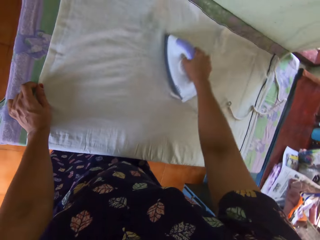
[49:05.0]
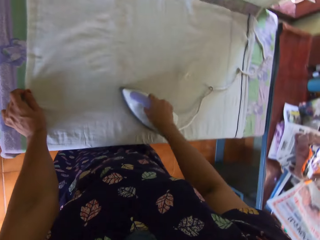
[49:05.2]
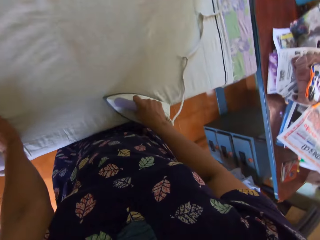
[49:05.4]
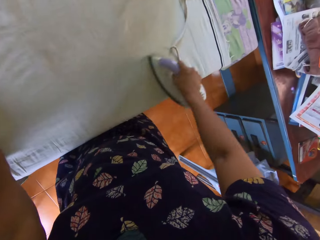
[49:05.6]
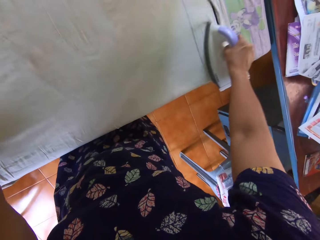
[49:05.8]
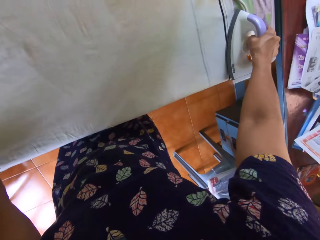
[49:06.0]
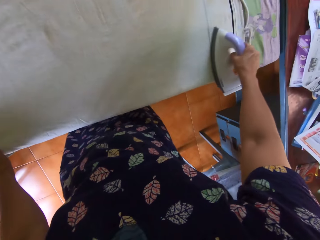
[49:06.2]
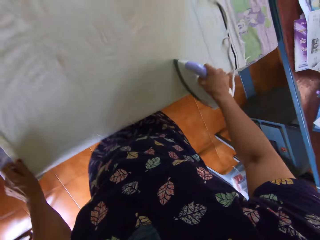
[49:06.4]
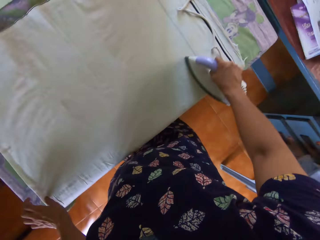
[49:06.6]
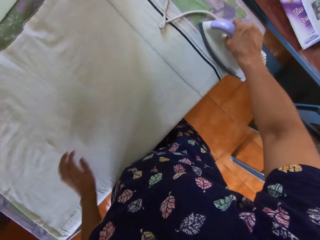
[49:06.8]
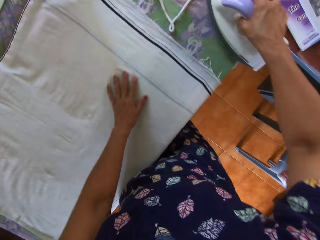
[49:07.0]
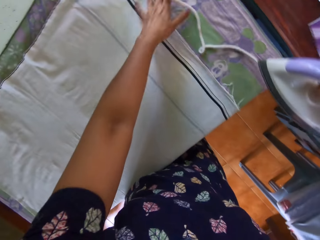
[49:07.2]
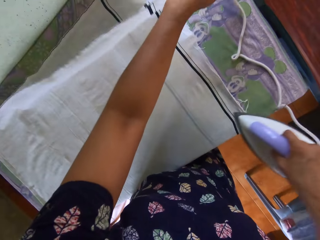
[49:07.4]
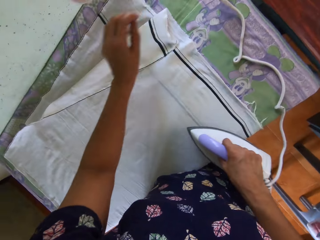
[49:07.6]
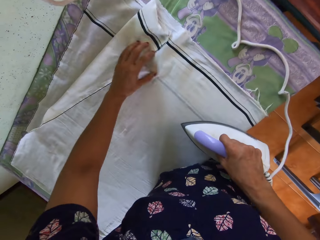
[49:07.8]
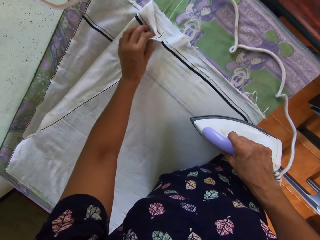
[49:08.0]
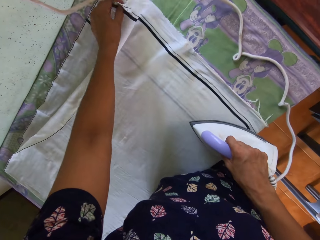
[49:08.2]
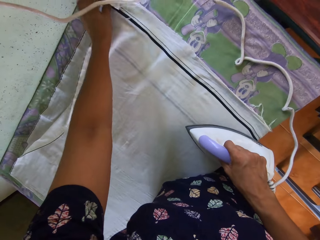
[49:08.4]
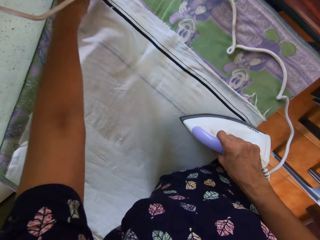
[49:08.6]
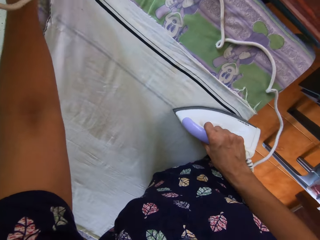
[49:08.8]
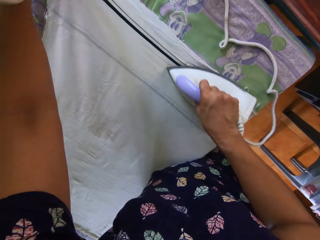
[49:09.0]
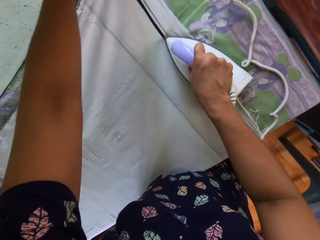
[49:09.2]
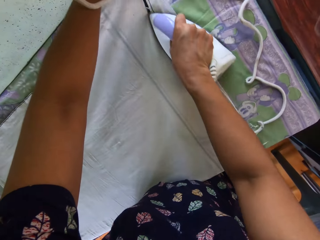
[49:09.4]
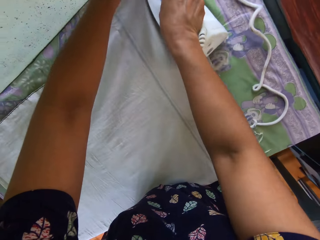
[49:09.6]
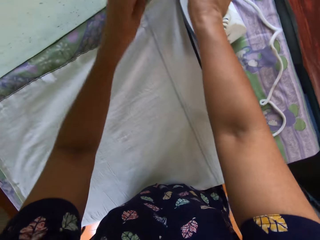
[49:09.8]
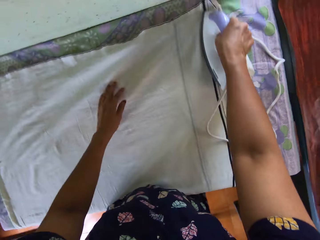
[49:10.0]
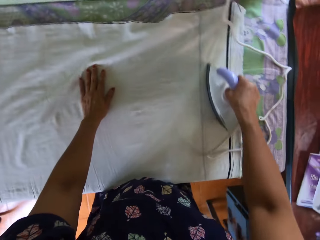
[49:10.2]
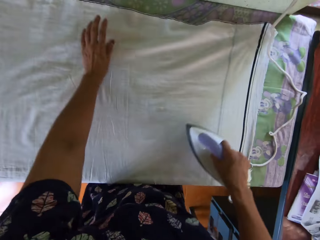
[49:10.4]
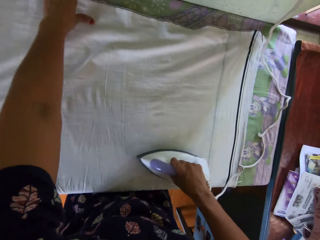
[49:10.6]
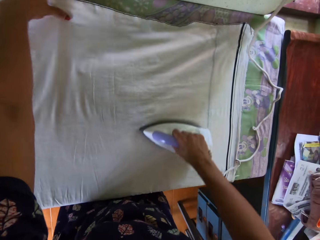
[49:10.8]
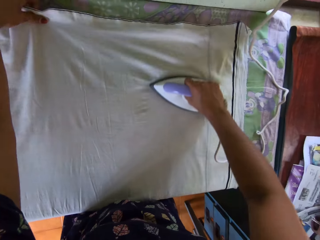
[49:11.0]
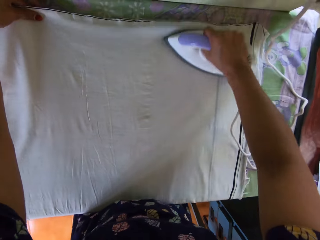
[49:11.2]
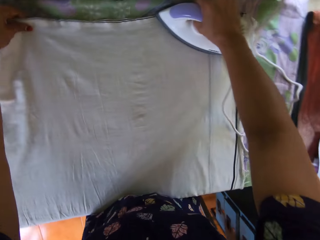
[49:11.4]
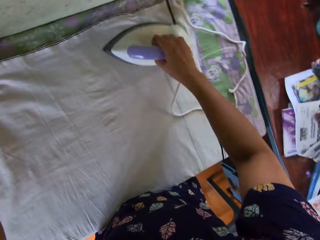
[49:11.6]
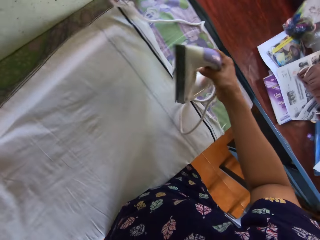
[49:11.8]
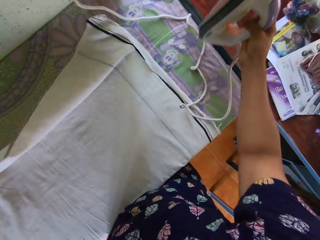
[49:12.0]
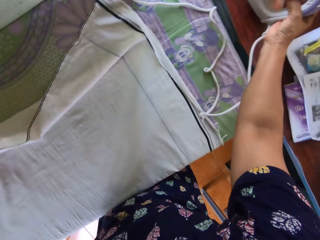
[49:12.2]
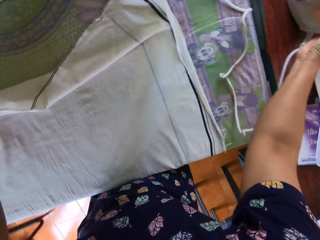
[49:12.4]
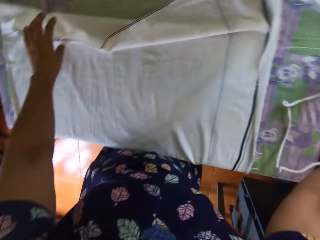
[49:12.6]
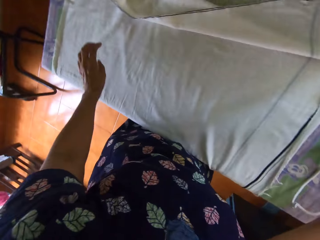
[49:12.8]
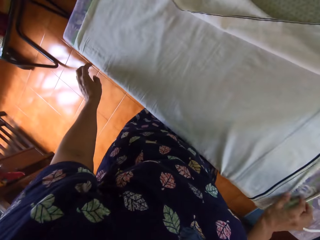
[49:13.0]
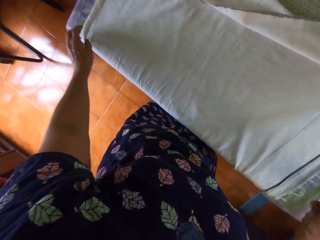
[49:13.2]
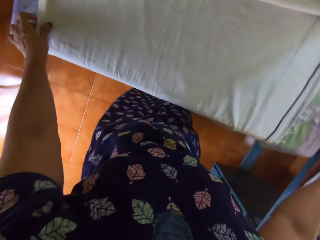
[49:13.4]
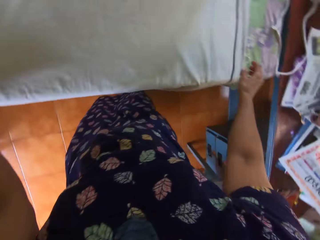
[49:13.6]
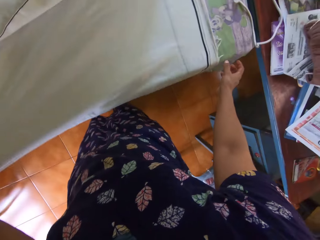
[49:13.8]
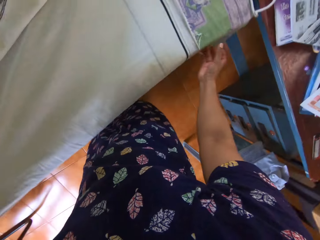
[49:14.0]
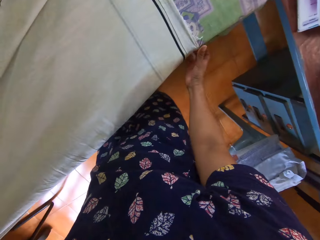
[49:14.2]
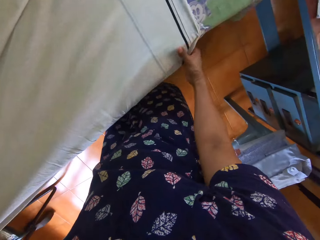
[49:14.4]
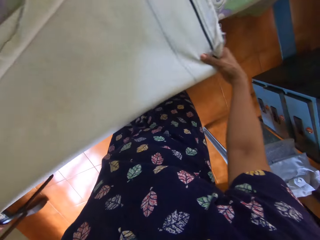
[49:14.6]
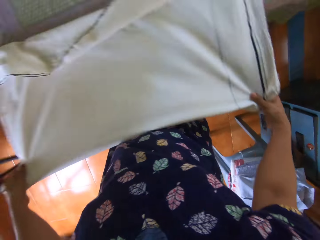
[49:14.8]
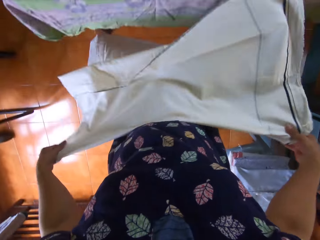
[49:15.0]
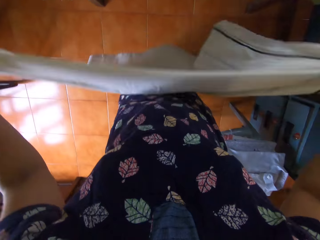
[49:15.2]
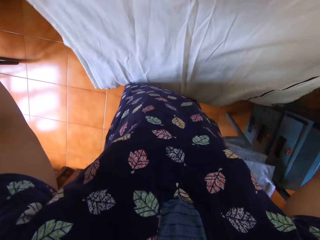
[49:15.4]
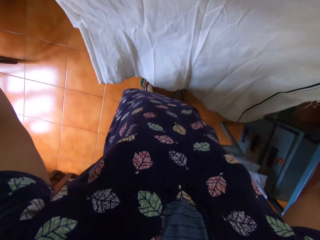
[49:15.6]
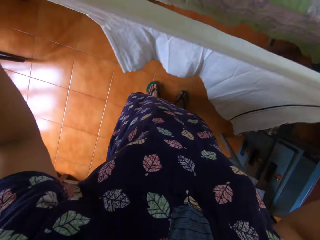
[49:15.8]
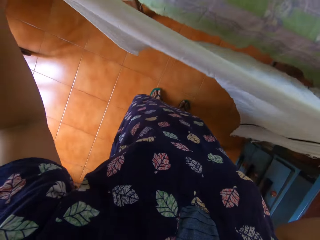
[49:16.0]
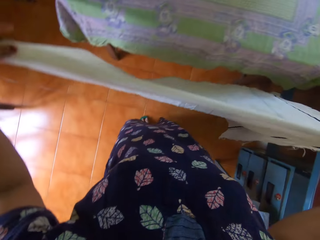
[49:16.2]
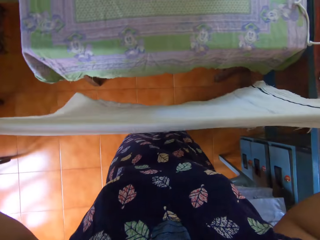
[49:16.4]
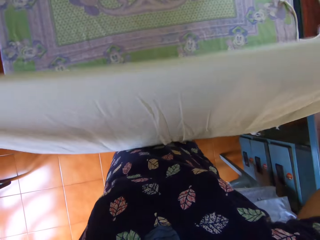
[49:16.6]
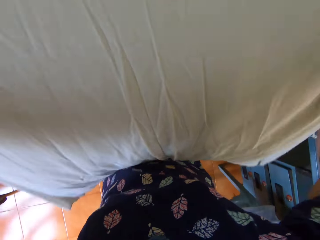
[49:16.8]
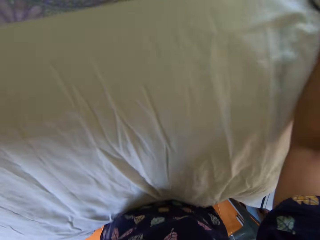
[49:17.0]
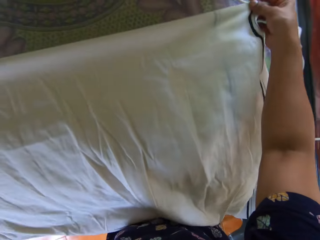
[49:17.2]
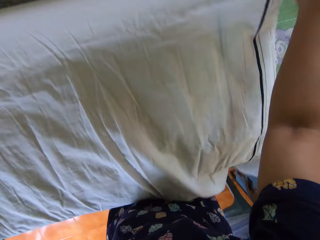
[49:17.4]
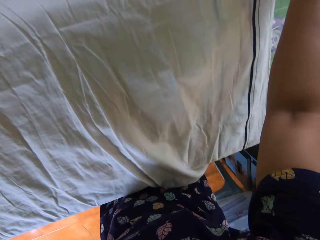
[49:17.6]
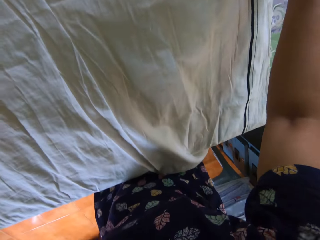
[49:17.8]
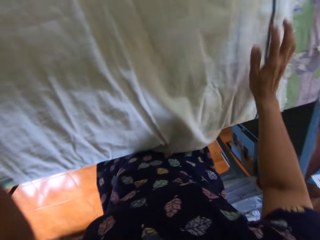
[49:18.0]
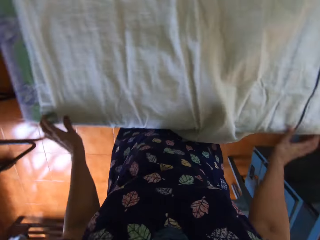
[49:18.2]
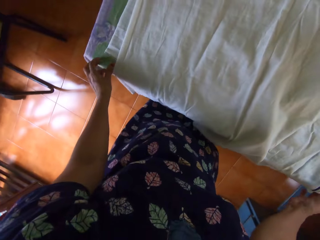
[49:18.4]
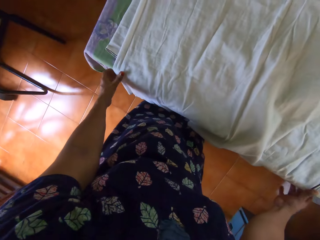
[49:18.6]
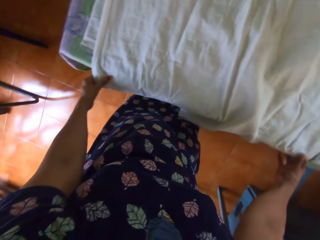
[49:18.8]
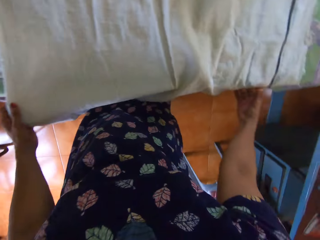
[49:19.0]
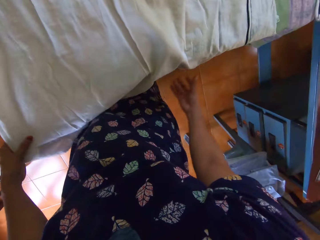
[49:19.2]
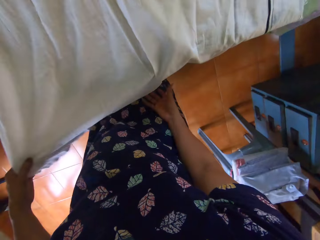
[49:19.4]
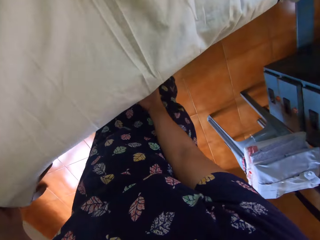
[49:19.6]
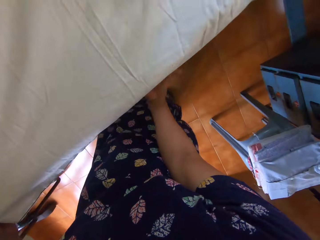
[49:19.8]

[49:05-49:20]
The camera wearer straightens the cloth. She irons the cloth. She drops the pressing iron on the second table with her right hand. She picks up the bedsheet from the table with both hands. She folds the bedsheet. She turns over the bedsheet with both hands. She places the bedsheet on the table with both hands.

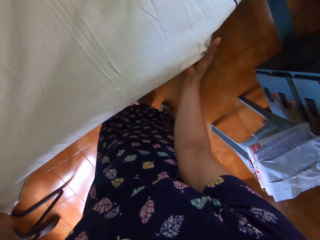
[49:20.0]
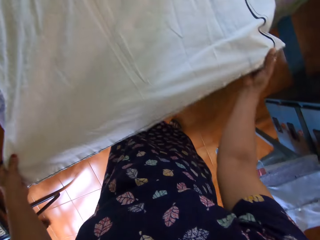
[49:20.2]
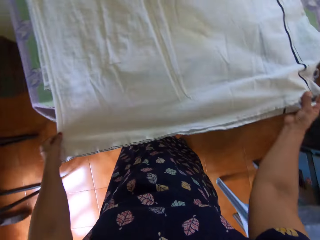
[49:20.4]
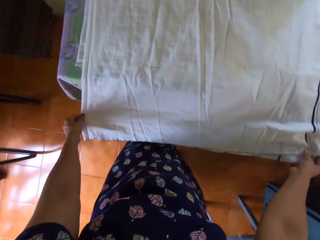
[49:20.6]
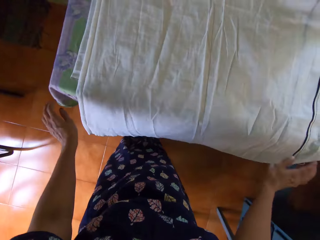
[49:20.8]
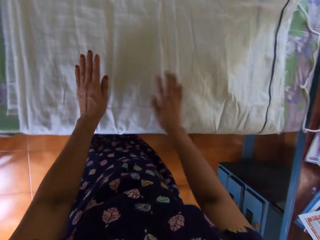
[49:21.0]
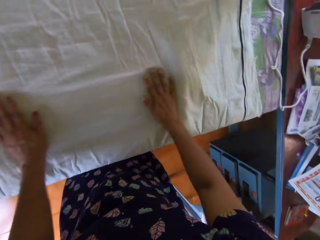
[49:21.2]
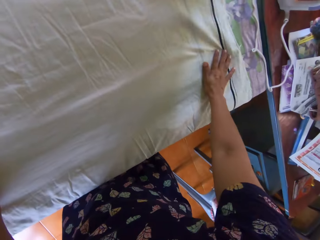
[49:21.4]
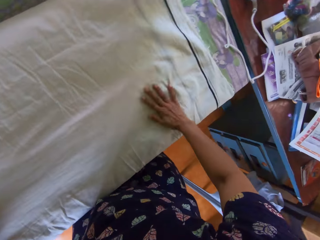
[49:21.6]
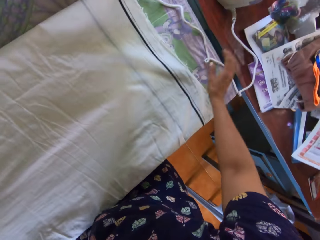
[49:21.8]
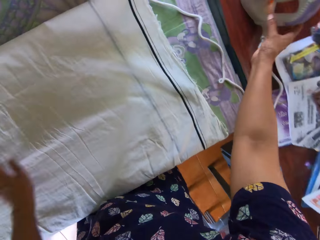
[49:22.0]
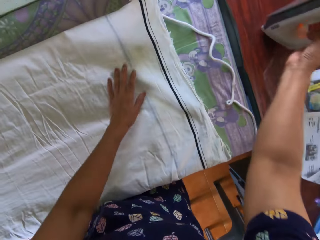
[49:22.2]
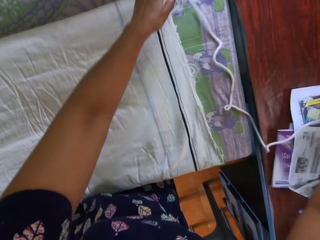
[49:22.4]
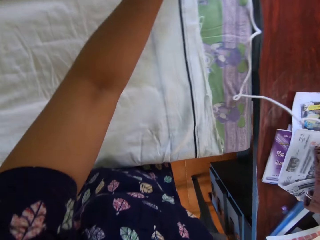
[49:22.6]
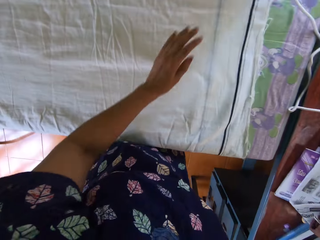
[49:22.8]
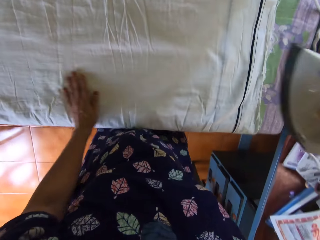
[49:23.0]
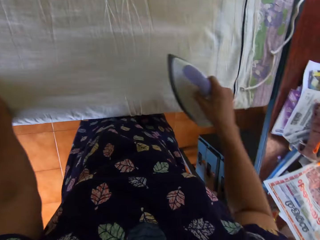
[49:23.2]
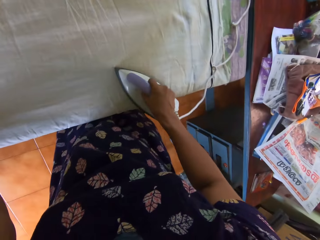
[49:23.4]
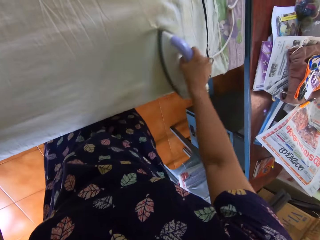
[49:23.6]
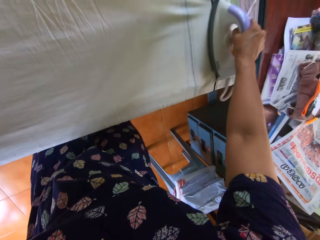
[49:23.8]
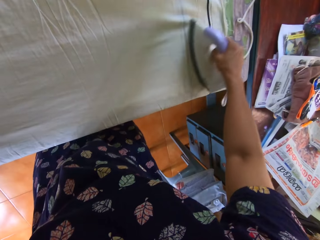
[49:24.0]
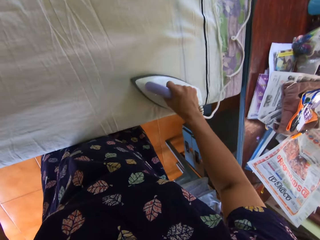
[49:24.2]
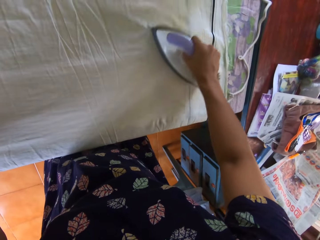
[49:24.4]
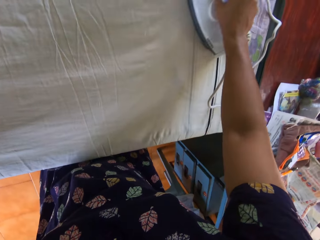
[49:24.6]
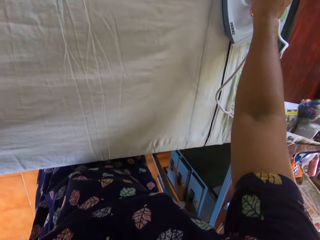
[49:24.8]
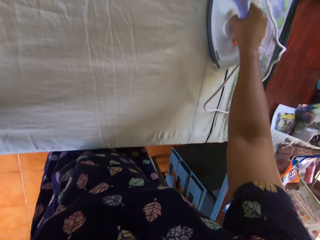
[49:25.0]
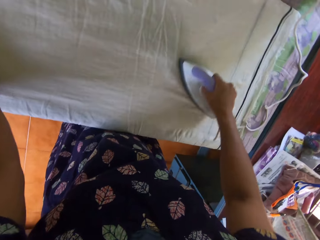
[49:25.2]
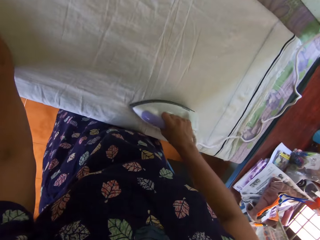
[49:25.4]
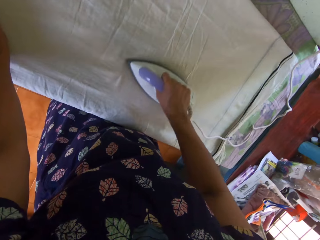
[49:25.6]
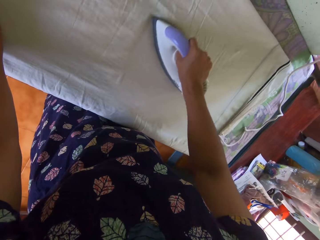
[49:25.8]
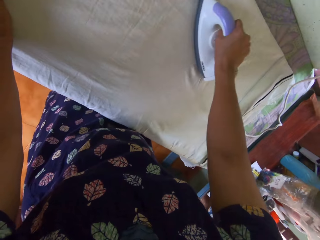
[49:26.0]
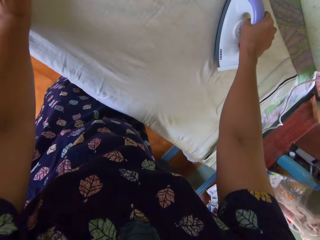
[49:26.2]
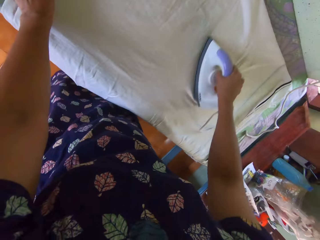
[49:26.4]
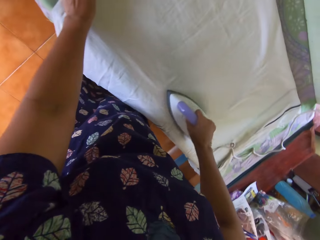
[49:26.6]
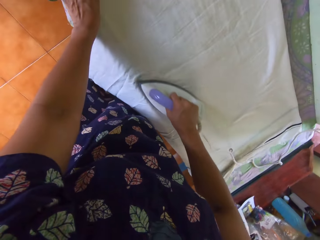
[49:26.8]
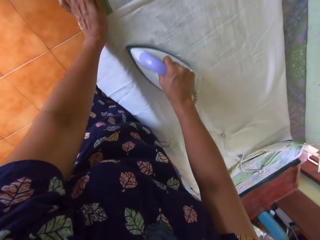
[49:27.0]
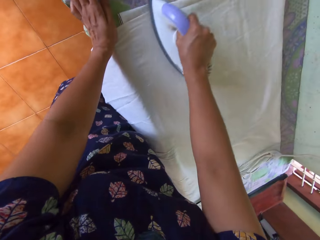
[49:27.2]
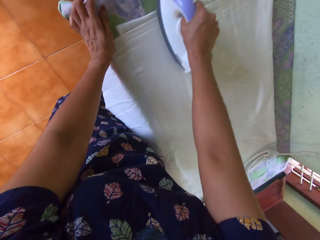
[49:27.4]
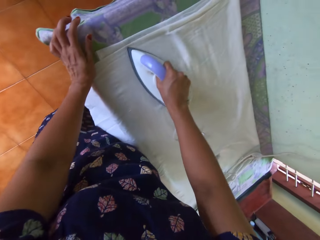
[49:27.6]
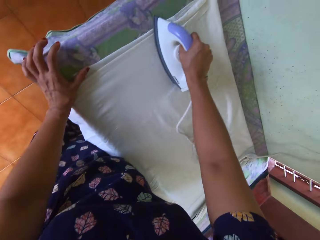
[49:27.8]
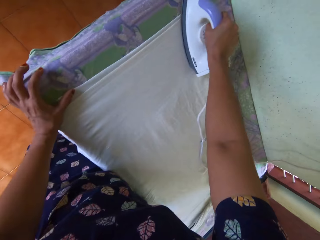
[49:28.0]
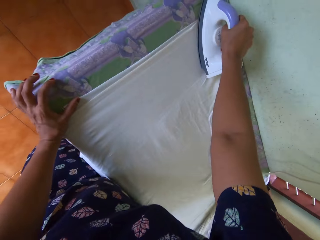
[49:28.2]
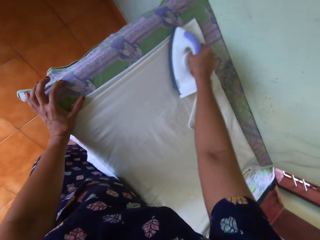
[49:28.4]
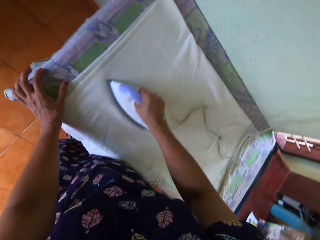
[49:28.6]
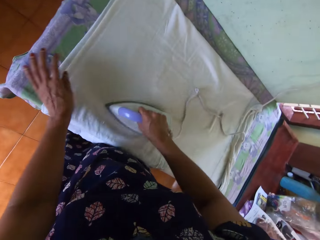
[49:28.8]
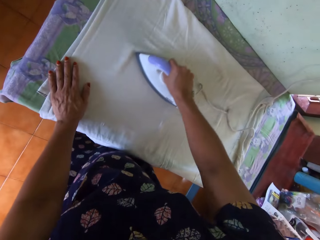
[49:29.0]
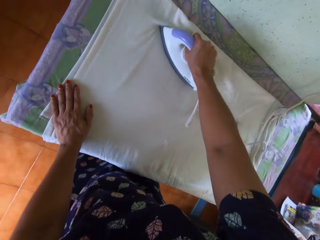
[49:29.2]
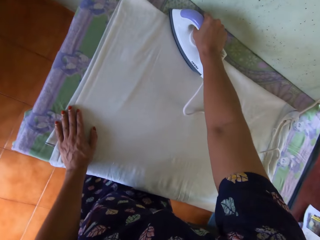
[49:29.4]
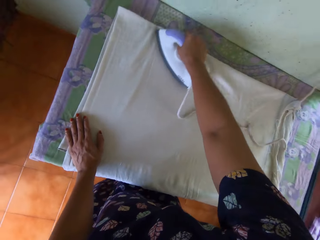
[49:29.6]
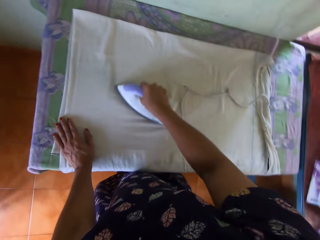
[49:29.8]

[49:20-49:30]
The camera wearer straightens the cloth. She adjusts the bedsheet on the table with both hands. She picks up the pressing iron from the second table with her right hand. She adjusts the bedsheet with her left hand. She places her left hand on the bedsheet. She irons the cloth. She straightens the bedsheet with the pressing iron in her right hand.
